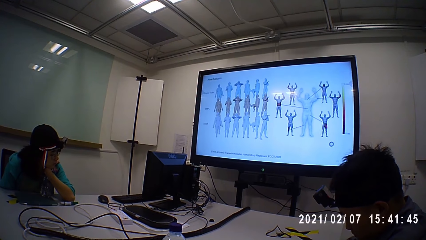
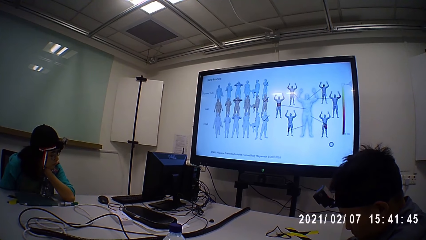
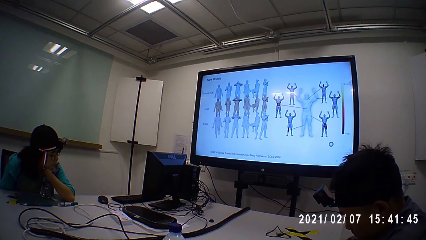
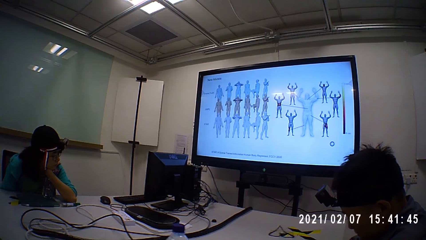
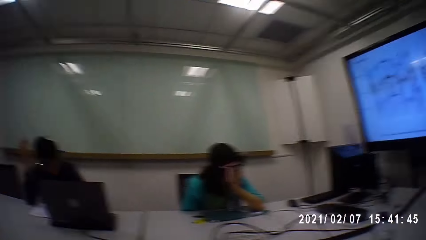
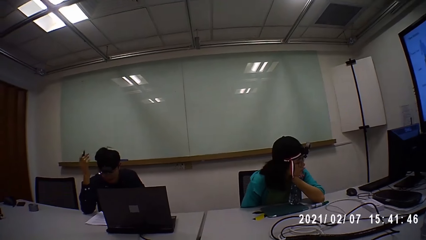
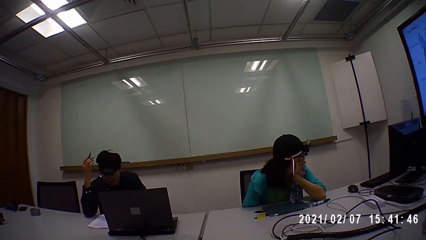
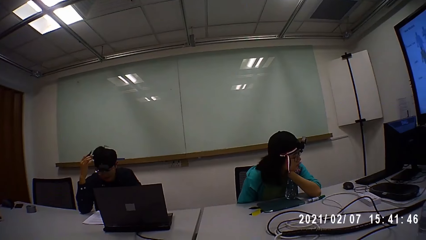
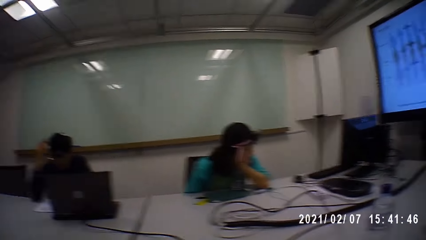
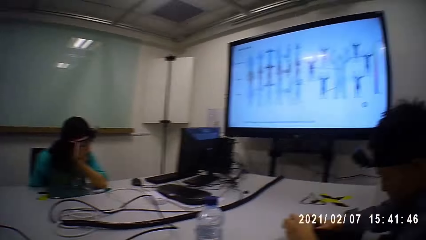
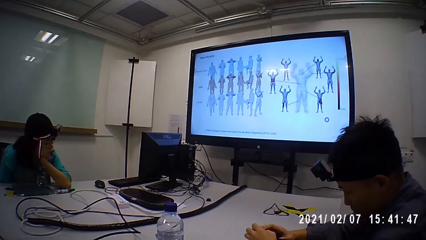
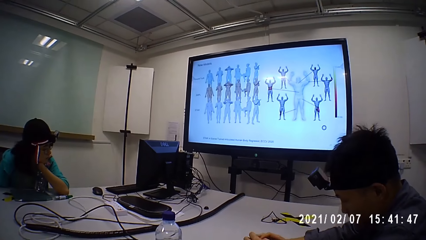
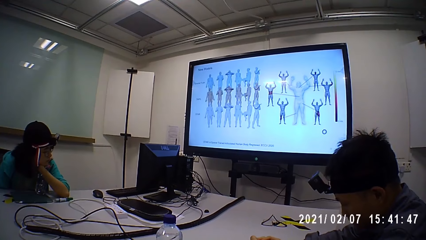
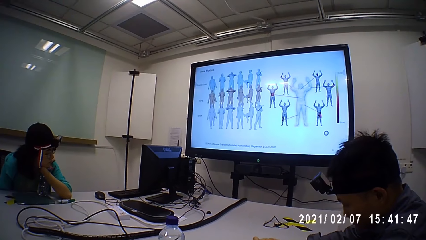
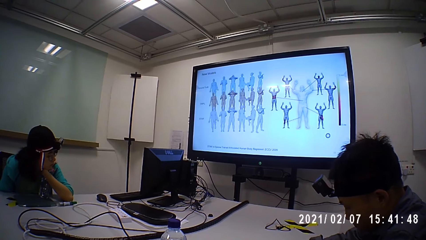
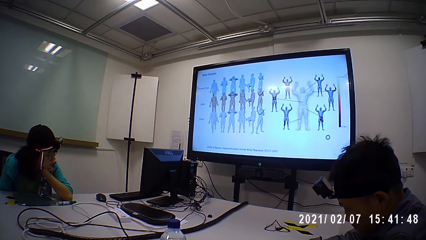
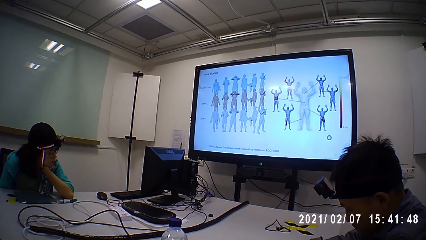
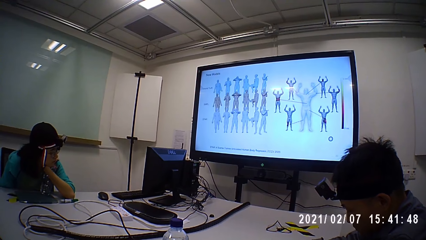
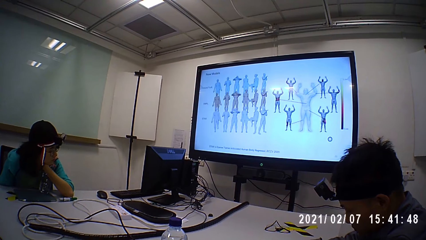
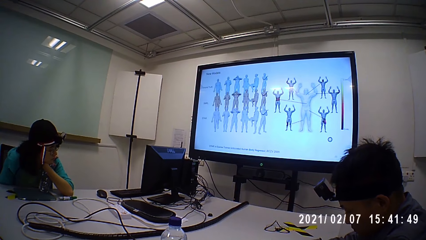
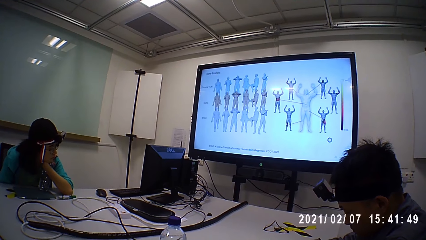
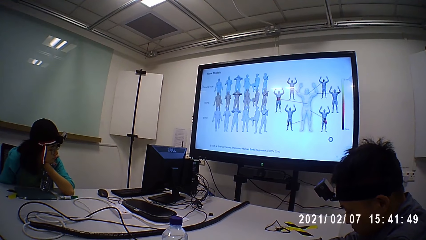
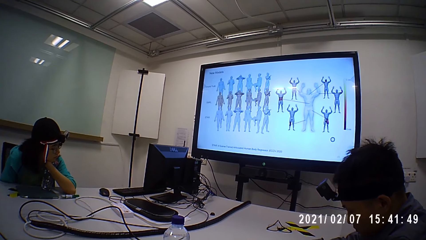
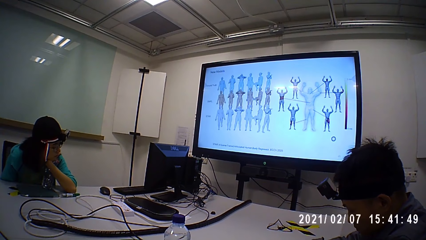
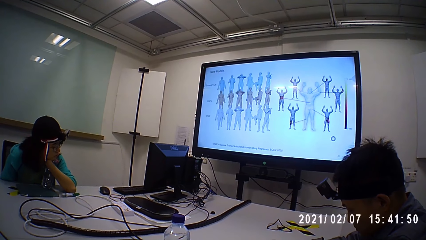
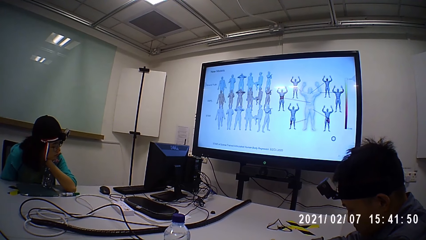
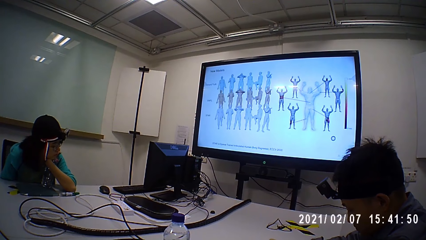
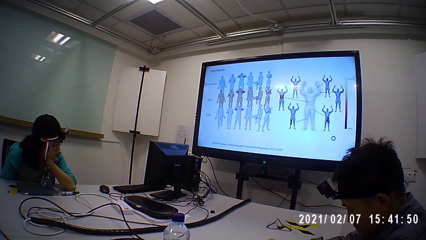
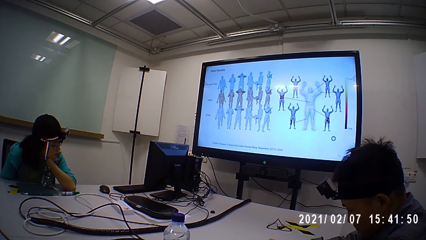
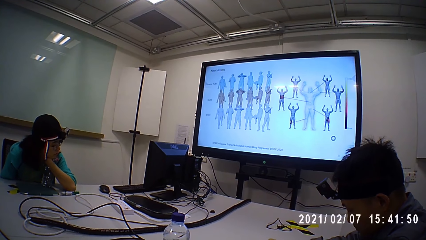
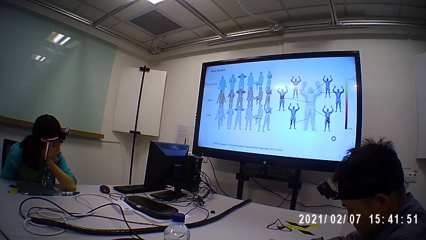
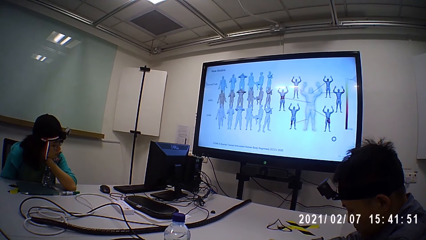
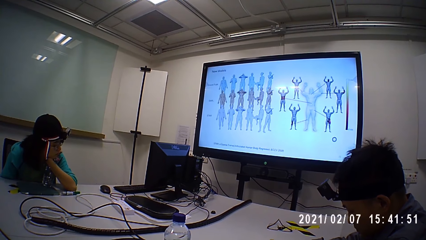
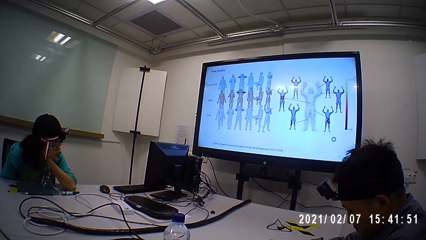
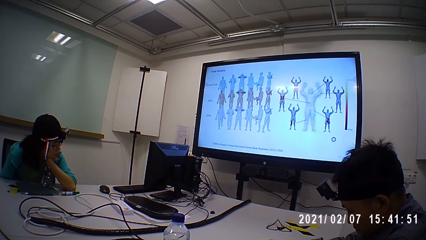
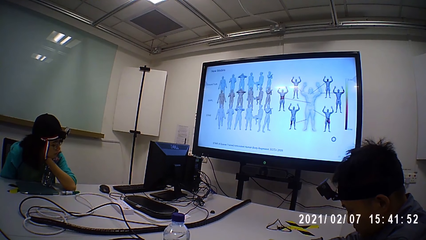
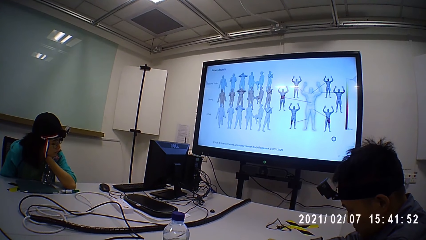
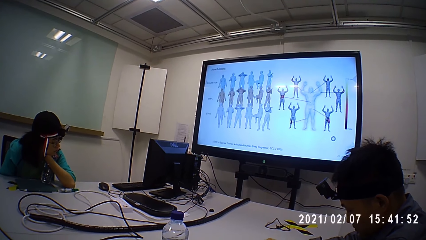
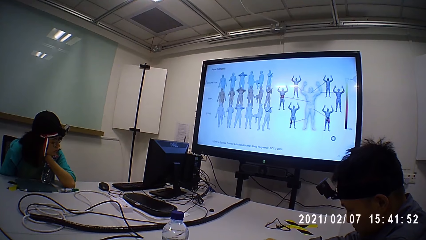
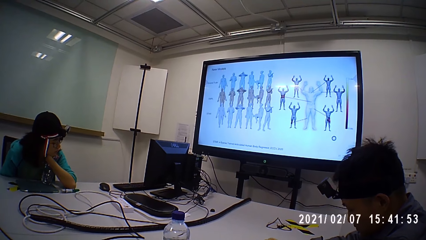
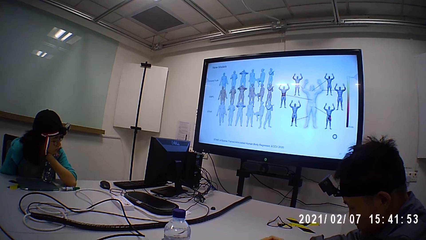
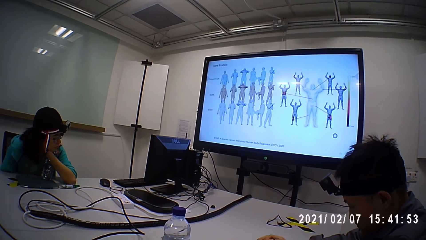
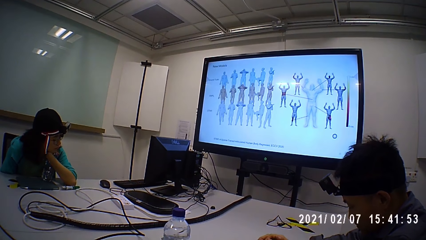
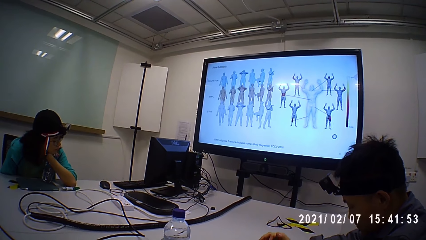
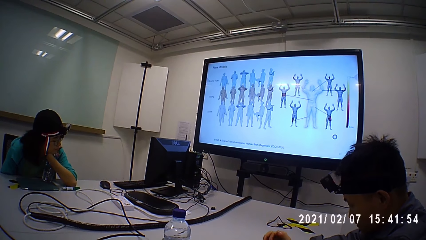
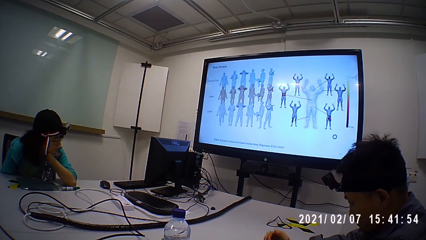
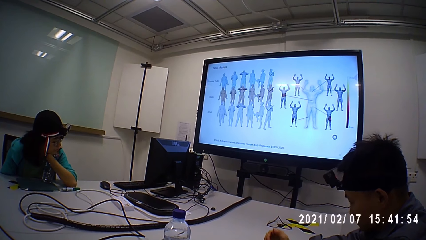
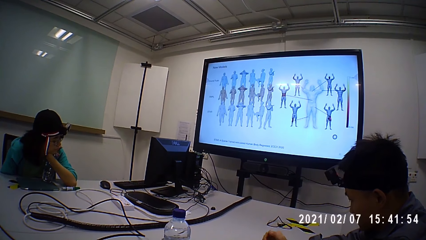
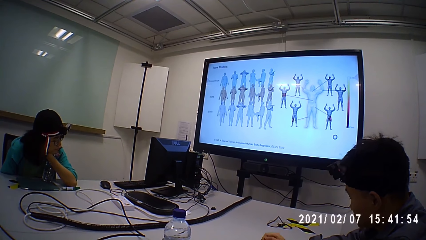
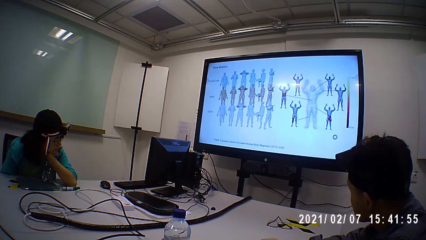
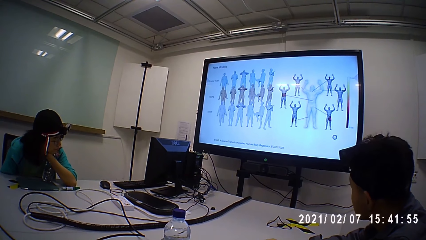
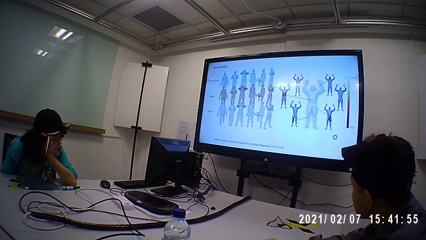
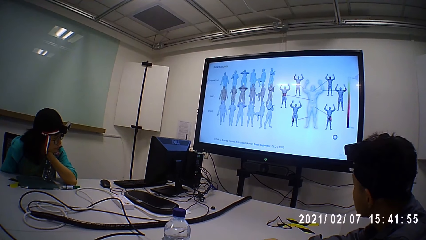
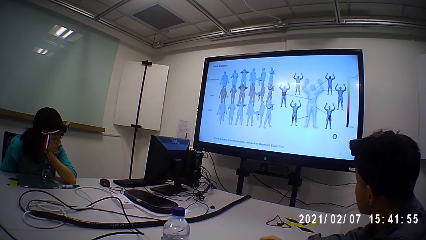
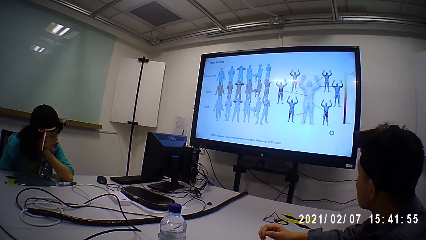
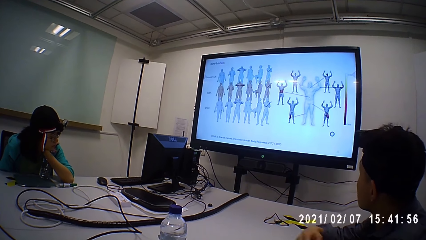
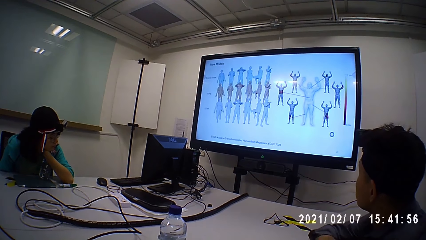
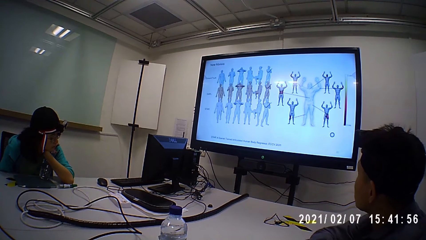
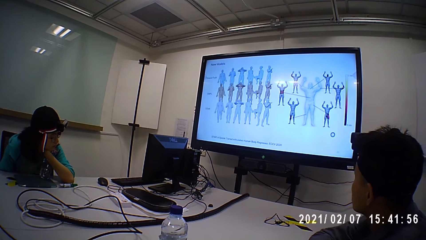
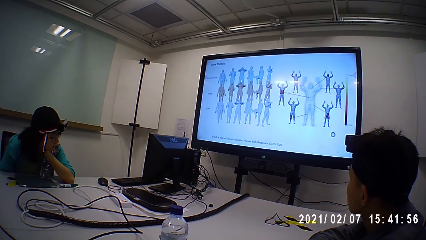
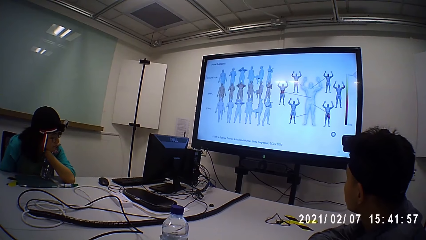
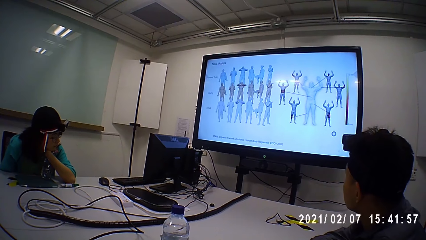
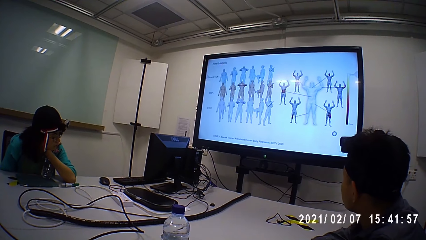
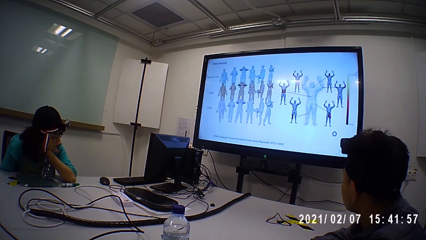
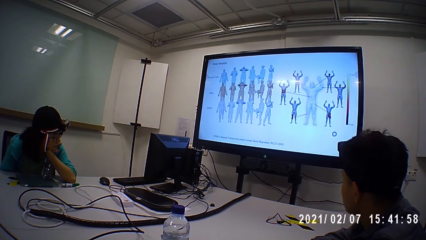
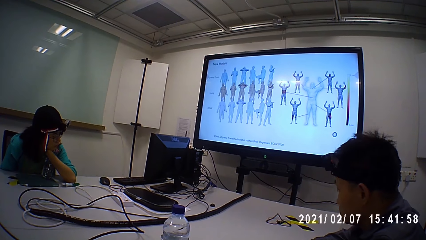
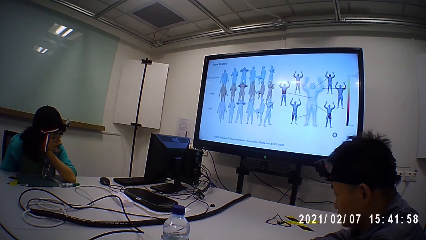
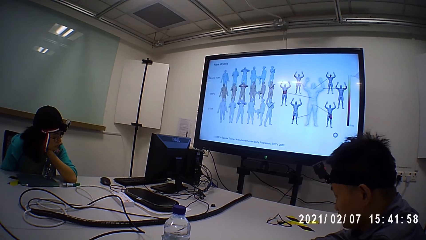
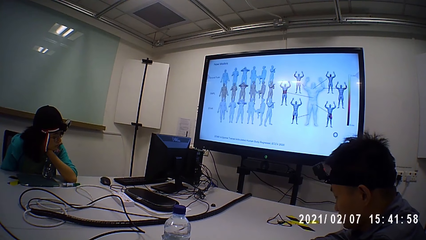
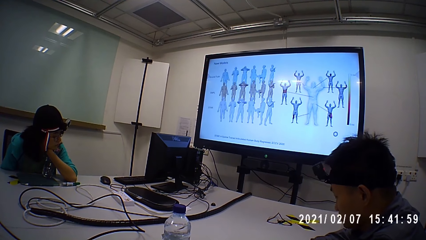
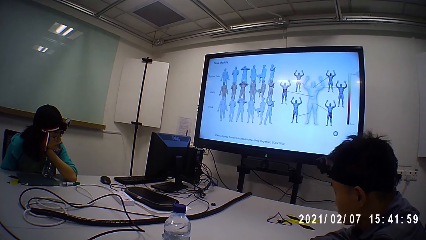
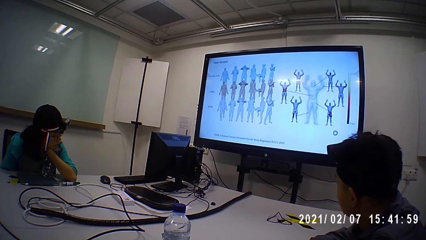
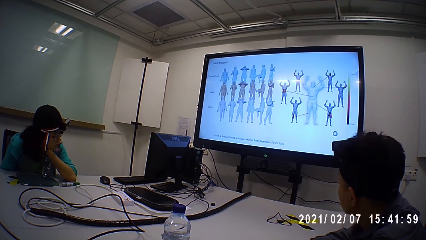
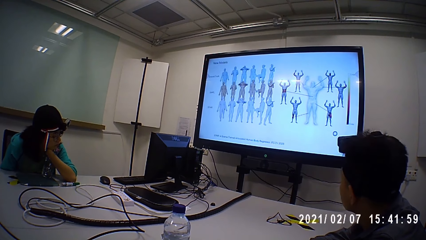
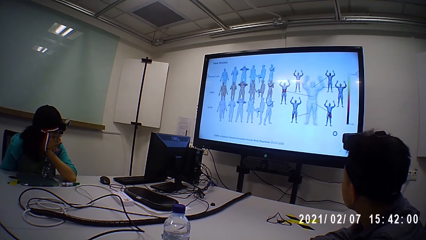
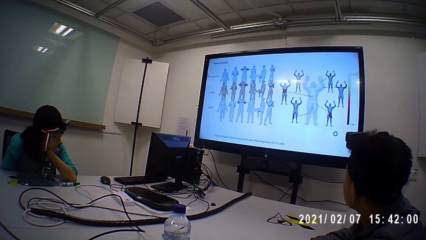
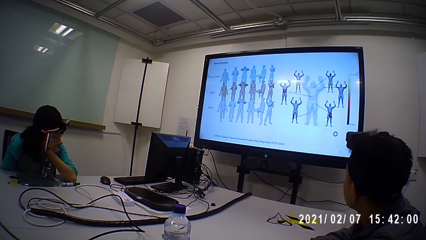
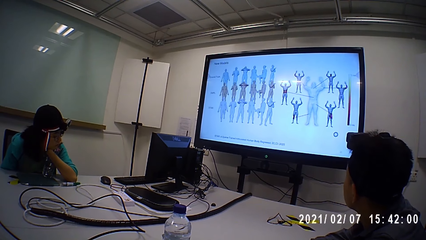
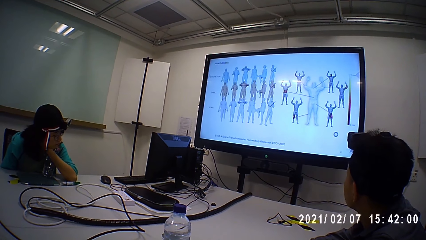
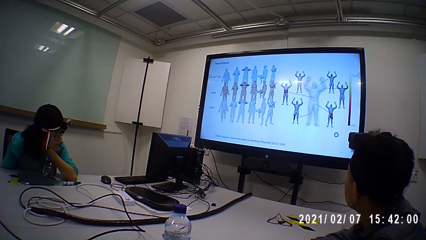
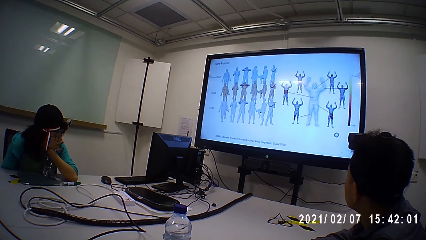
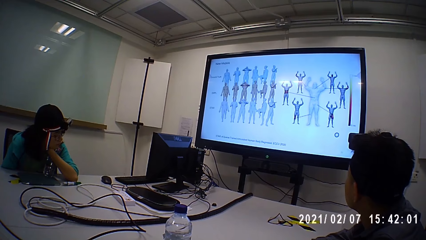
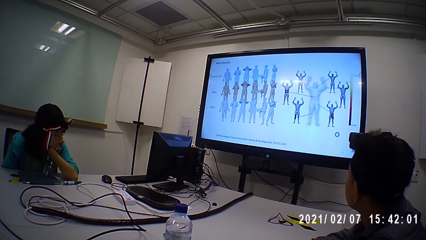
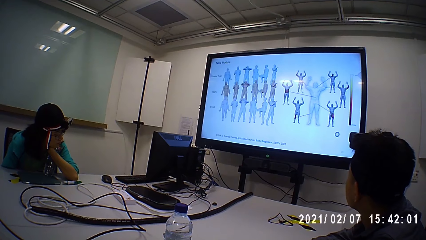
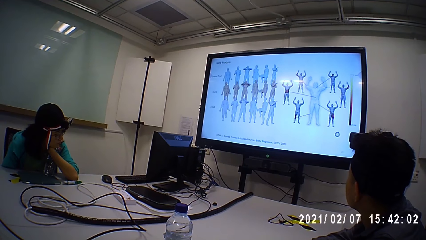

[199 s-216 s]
A man talks. A person touches the hair. The camera wearer looks at the computer. Another person moves the hand on the table. Another man looks at the computer. The other person moves the hand to the chest.
